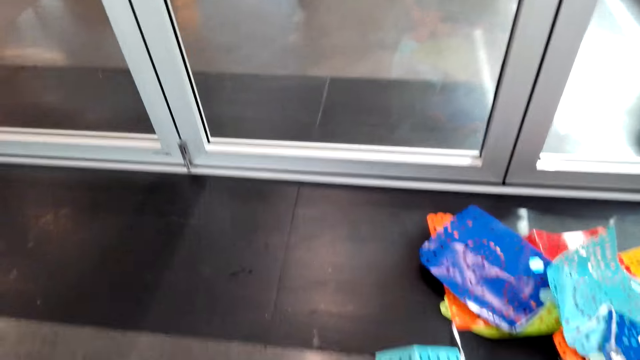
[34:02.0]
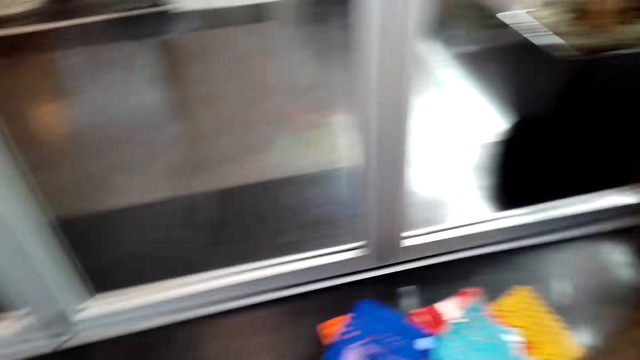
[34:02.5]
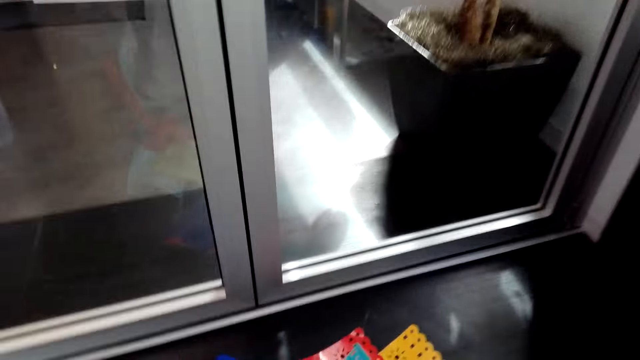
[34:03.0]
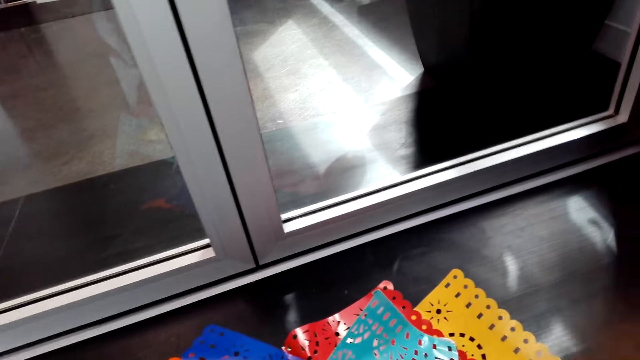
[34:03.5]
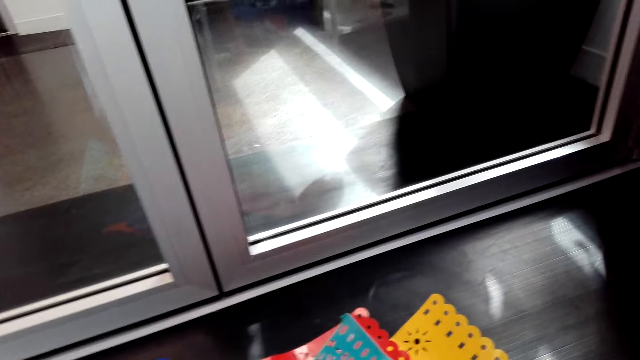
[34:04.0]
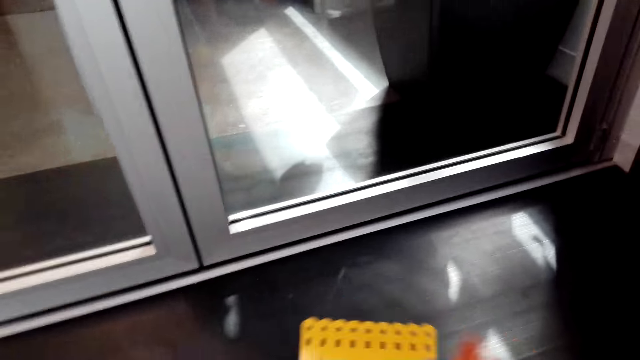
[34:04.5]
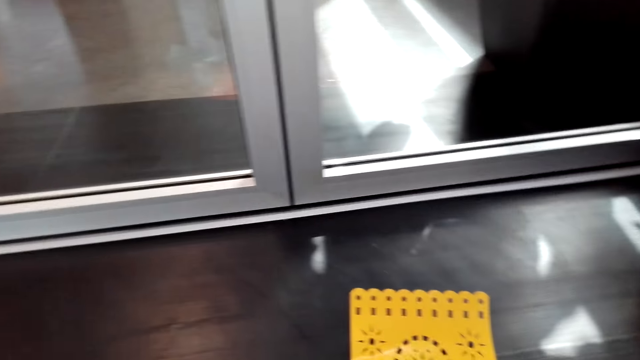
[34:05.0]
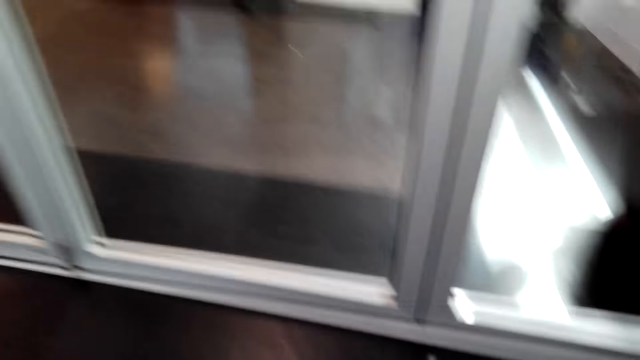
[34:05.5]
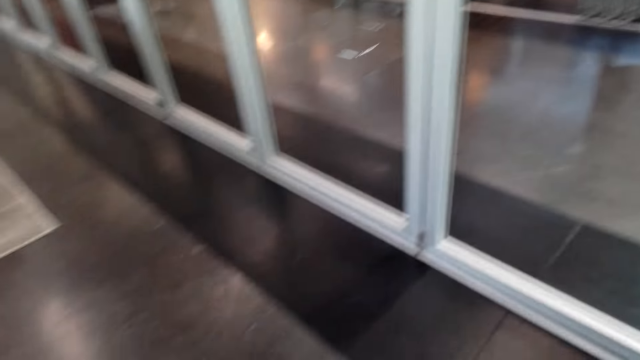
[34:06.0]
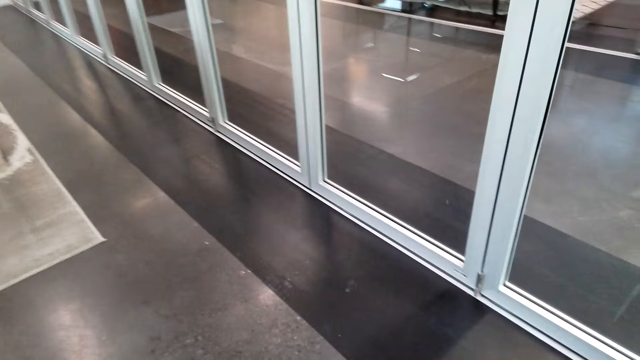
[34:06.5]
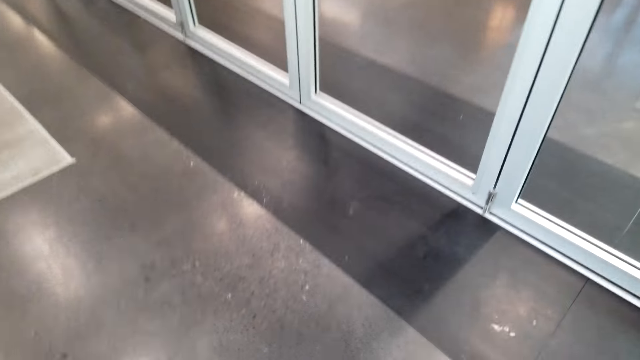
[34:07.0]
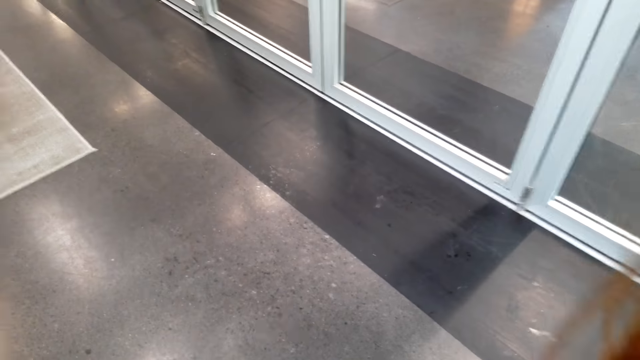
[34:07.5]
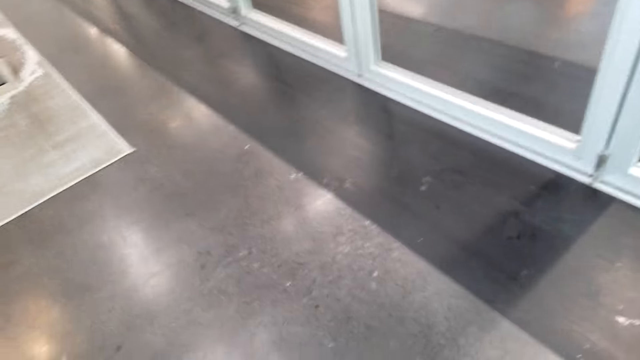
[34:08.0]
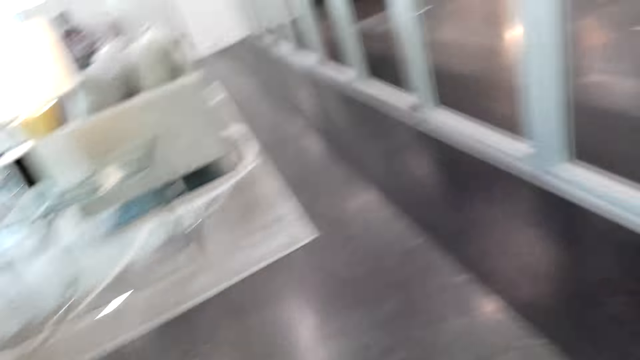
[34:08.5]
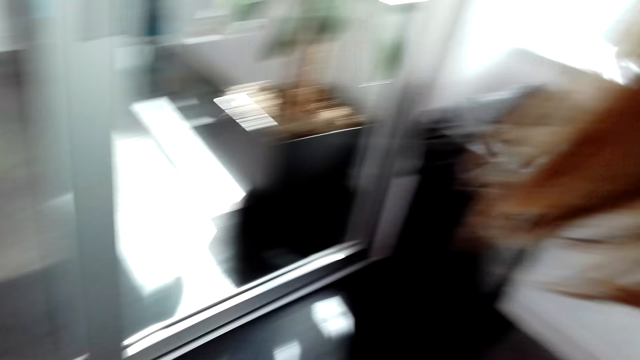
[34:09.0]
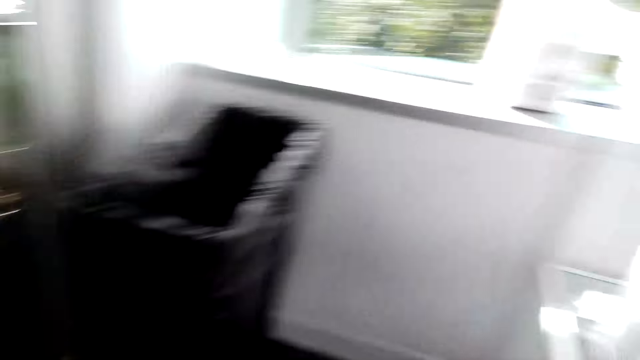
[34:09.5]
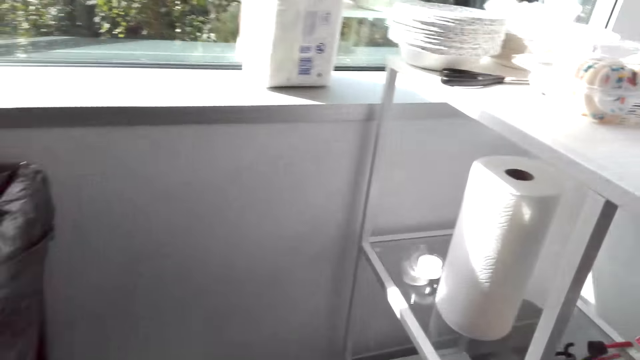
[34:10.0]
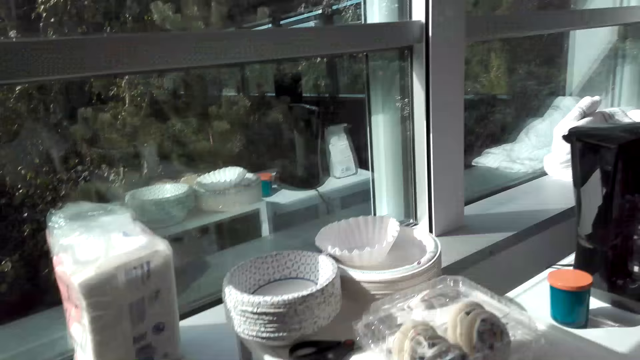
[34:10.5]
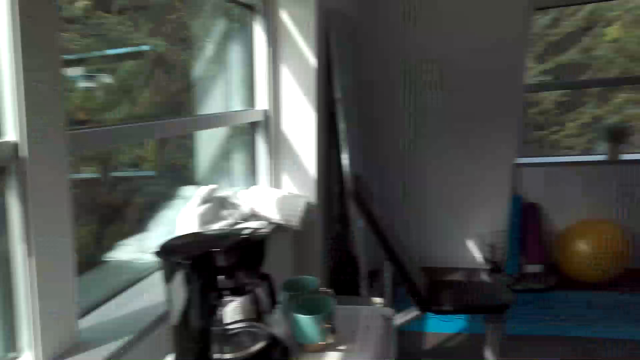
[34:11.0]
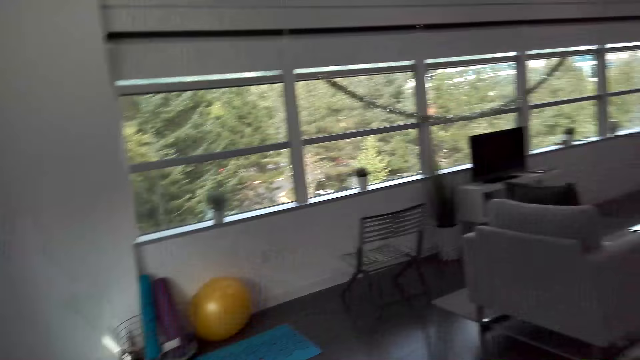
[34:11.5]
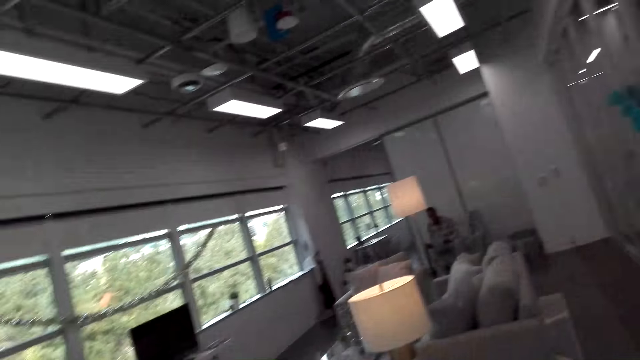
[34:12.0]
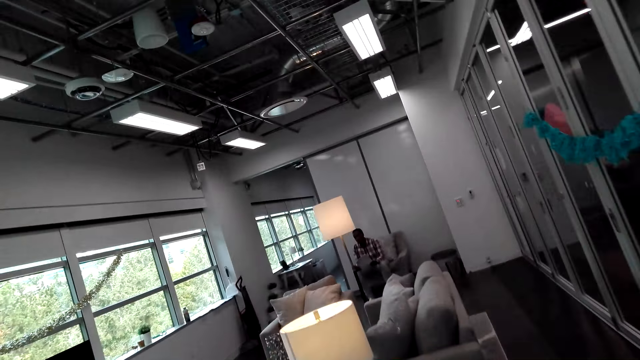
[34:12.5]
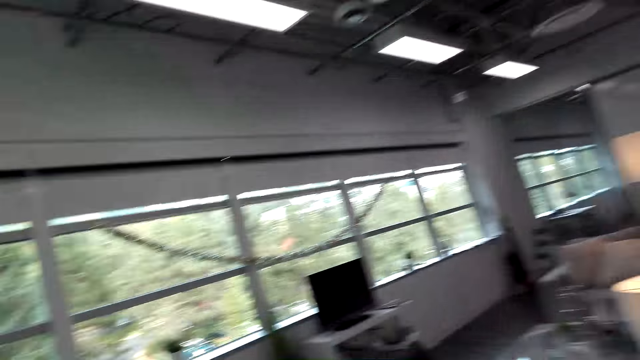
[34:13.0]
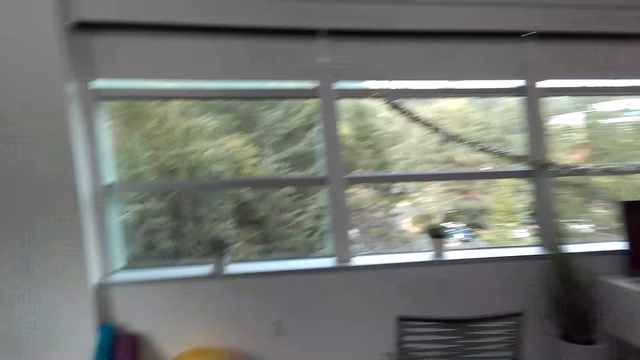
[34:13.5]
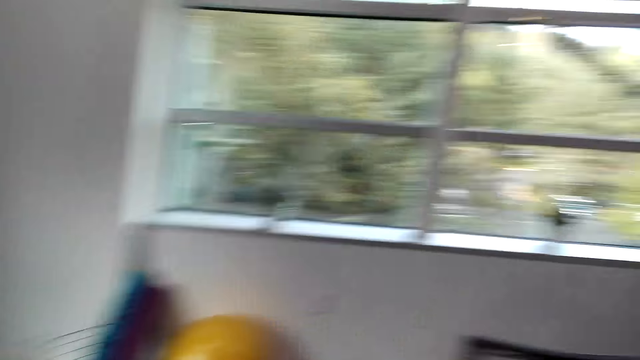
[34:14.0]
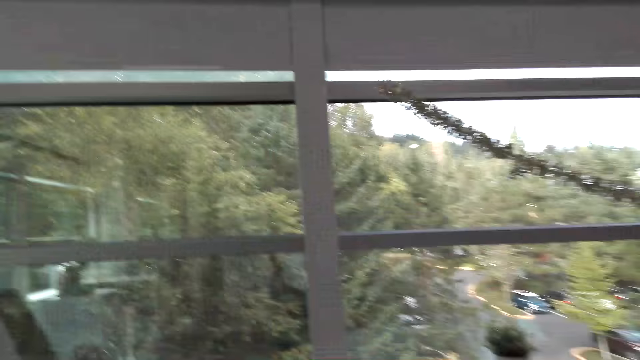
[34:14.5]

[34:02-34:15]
The camera wearer fixes the decorations. A man converses with the camera wearer. The camera wearer looks around. They pick up the decoration. They look around the house. The man converses with the camera wearer.

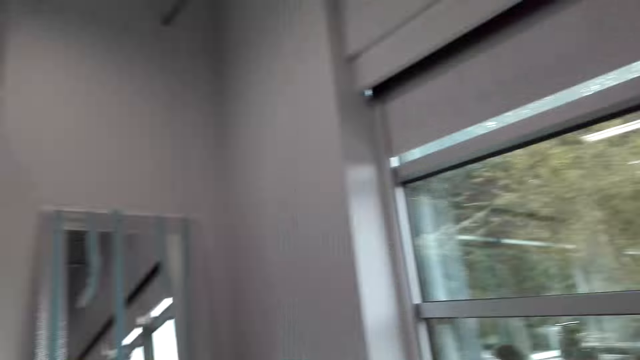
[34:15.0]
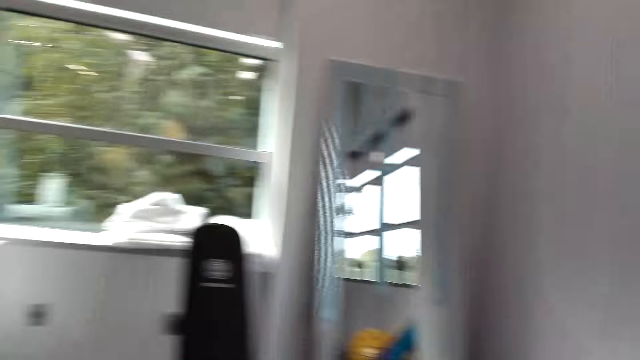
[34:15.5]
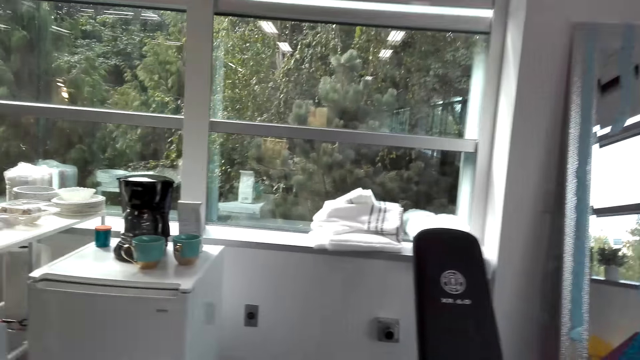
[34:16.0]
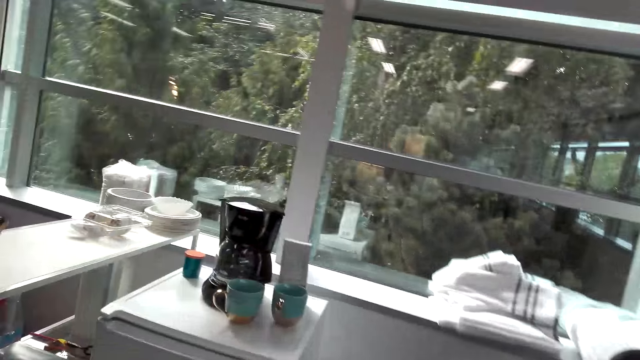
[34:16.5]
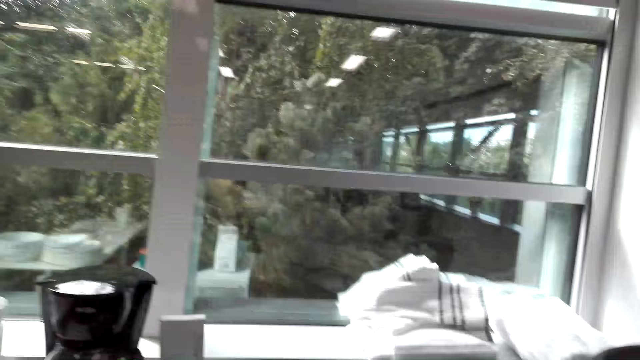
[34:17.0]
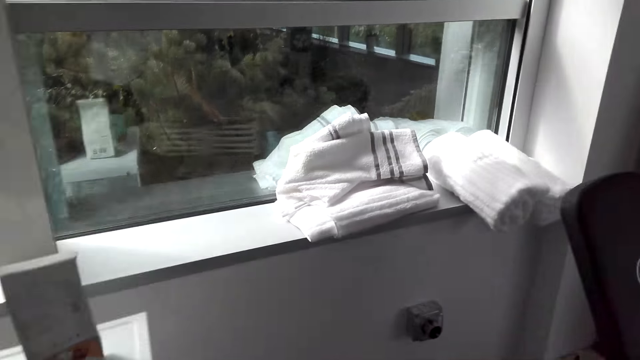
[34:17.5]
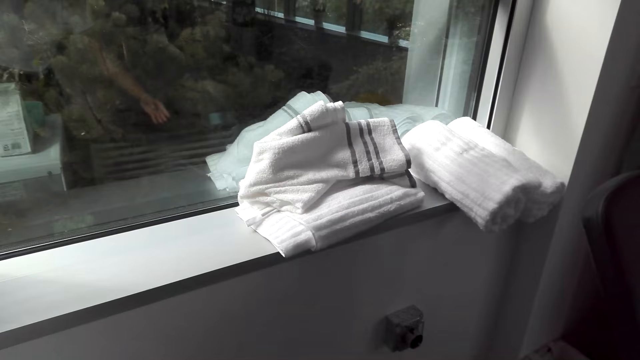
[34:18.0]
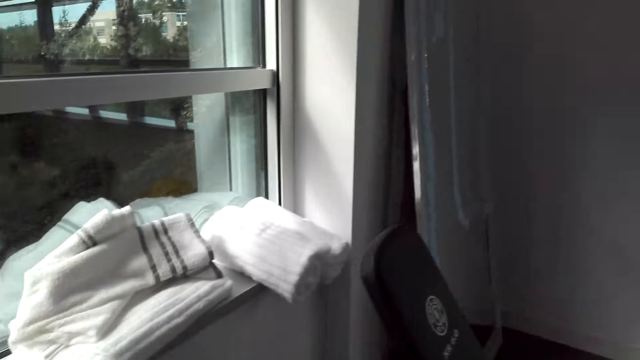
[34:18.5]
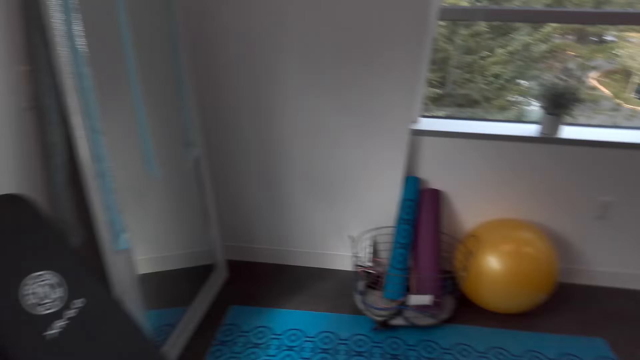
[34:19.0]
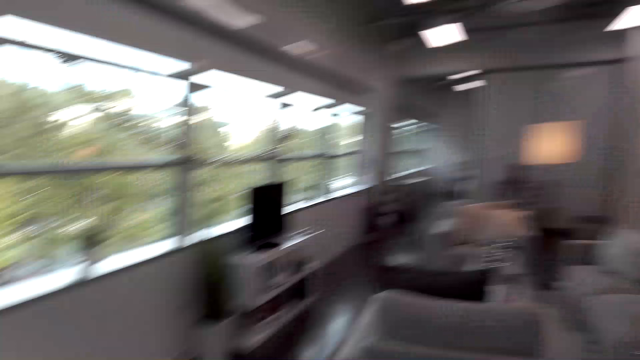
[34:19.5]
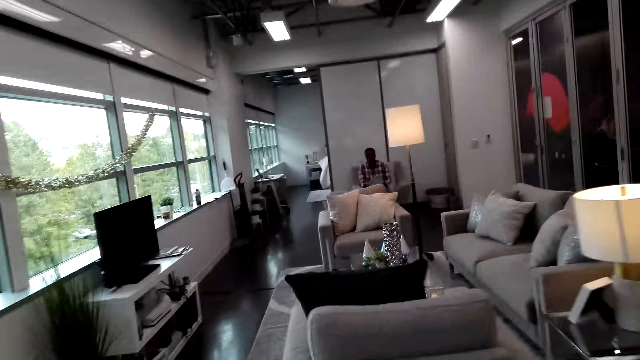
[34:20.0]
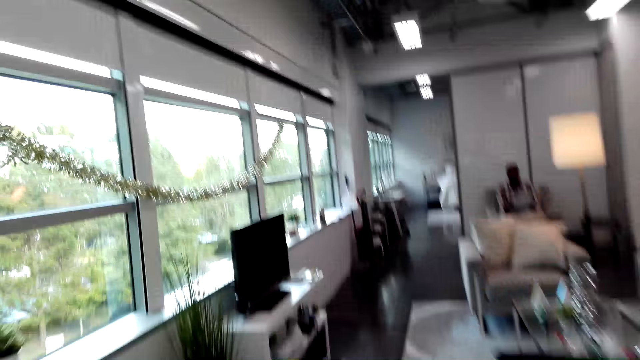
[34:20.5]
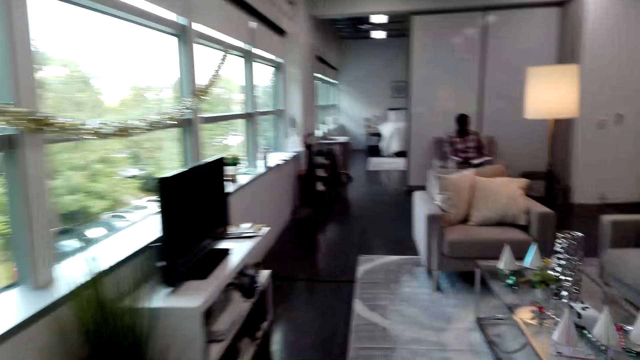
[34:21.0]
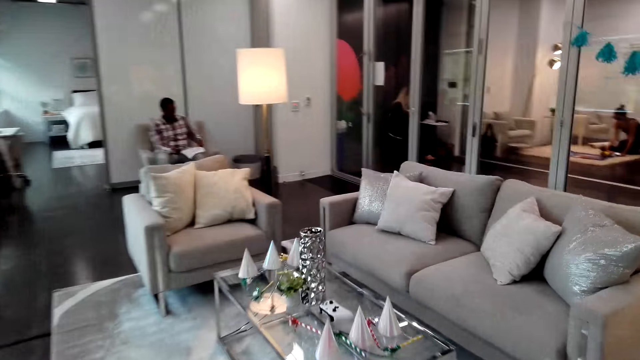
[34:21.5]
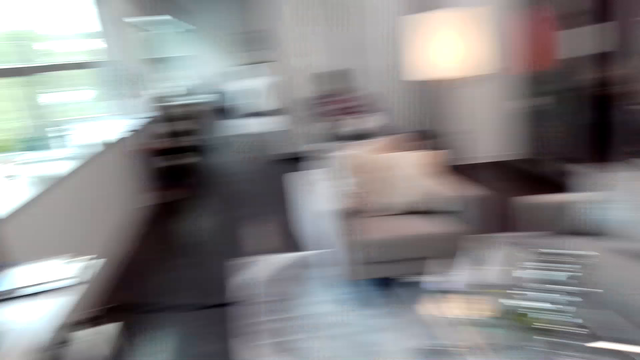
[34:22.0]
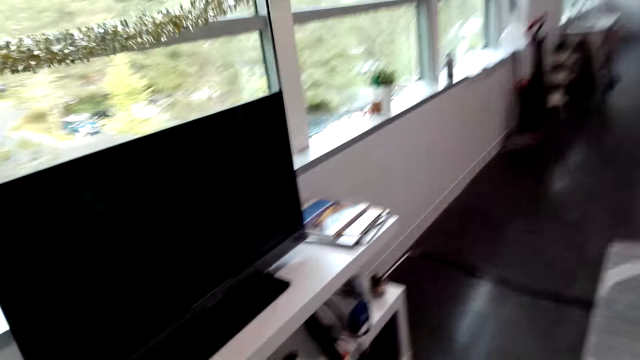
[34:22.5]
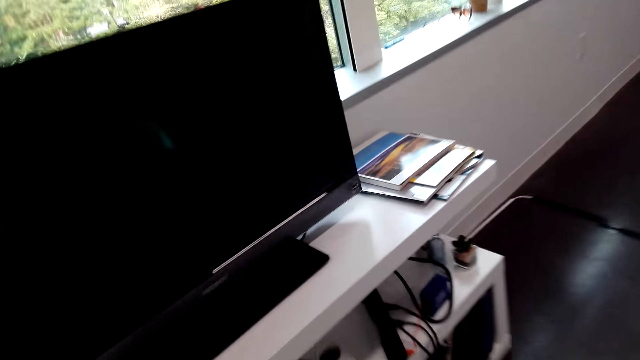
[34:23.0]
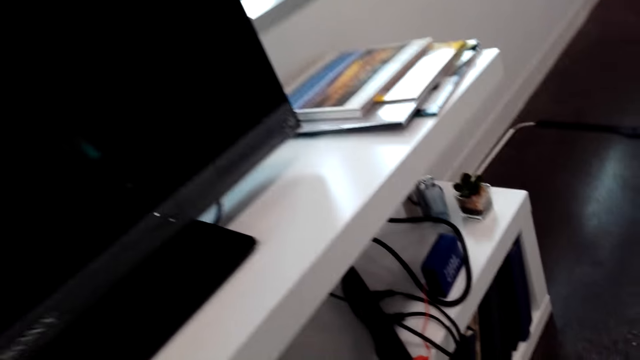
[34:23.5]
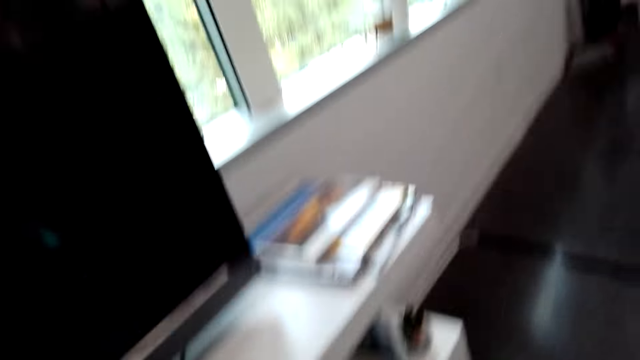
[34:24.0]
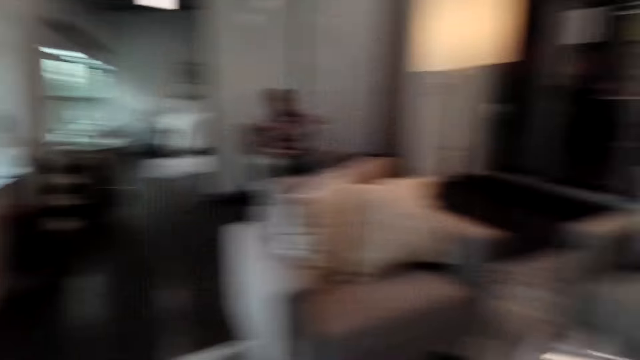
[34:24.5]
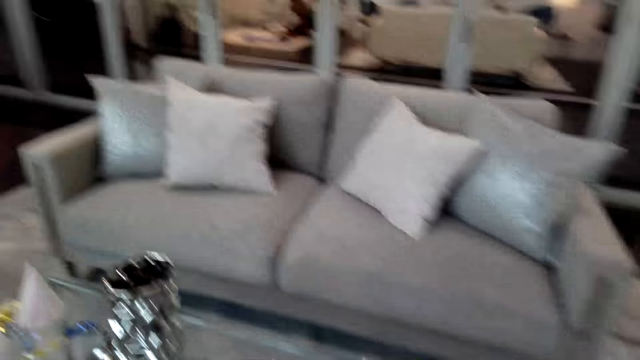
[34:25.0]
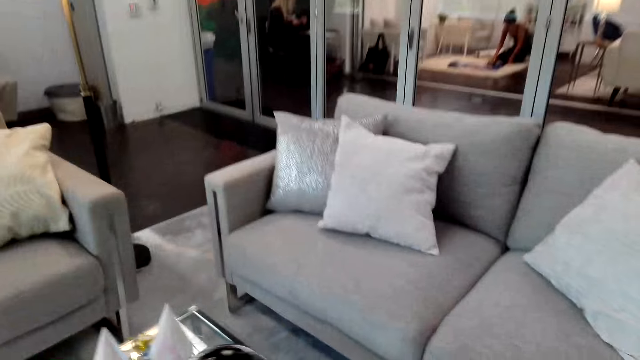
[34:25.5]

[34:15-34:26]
The camera wearer looks around the house. They converse with a man. They walk around the house. They look around the house. They walk around the house. They converse with the man. They arrange the television stand. They converse with the man.
